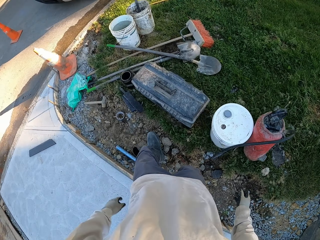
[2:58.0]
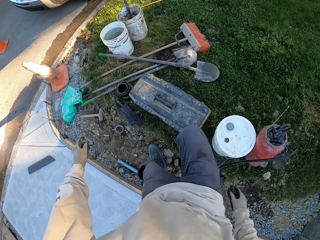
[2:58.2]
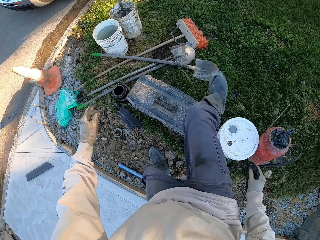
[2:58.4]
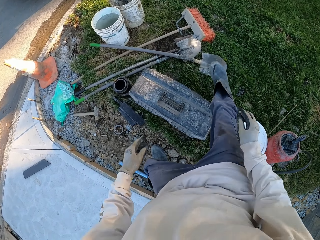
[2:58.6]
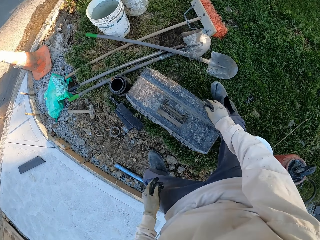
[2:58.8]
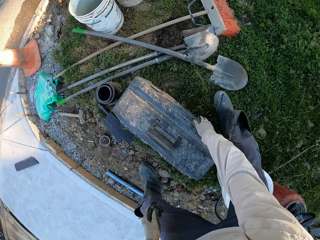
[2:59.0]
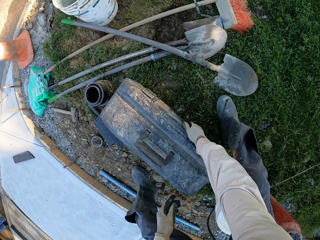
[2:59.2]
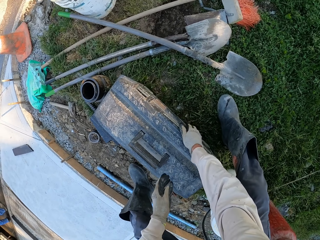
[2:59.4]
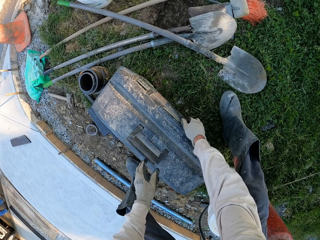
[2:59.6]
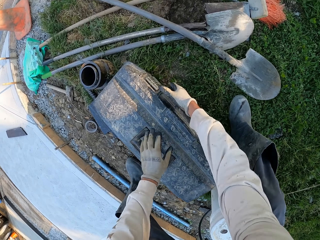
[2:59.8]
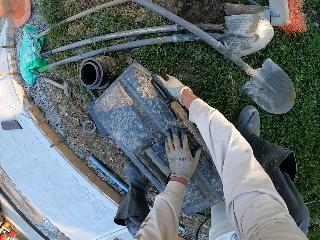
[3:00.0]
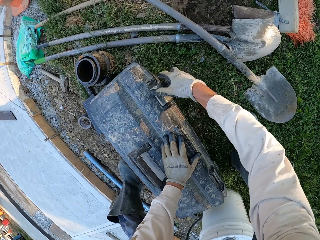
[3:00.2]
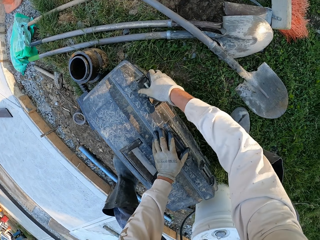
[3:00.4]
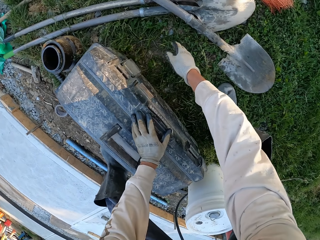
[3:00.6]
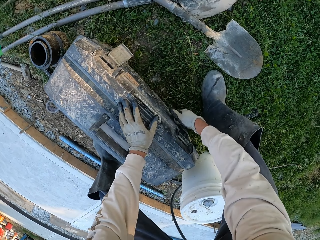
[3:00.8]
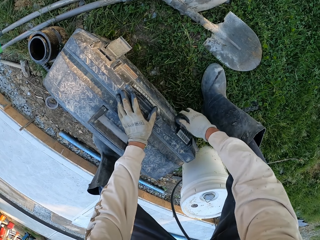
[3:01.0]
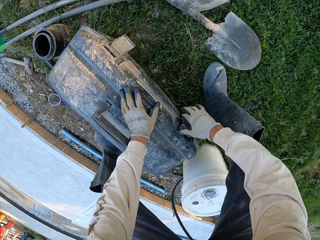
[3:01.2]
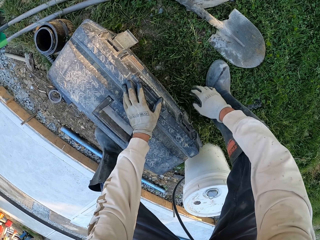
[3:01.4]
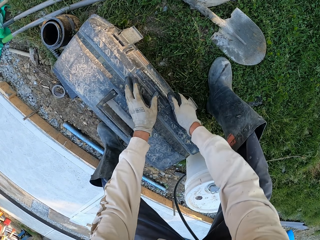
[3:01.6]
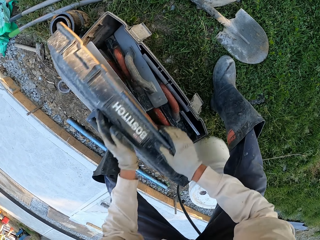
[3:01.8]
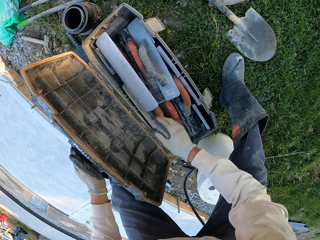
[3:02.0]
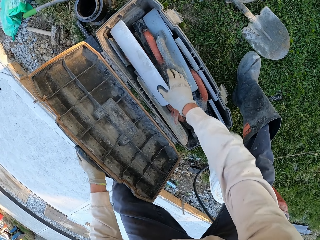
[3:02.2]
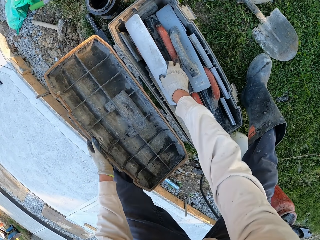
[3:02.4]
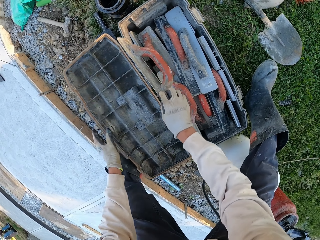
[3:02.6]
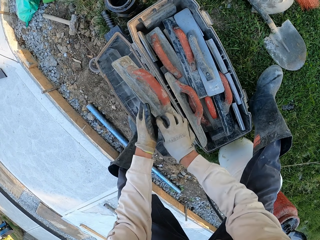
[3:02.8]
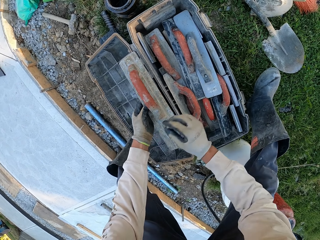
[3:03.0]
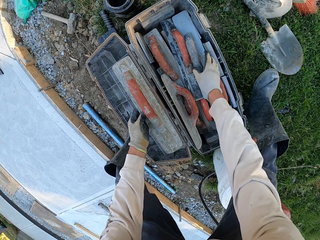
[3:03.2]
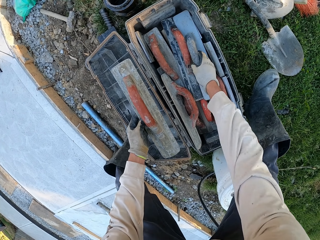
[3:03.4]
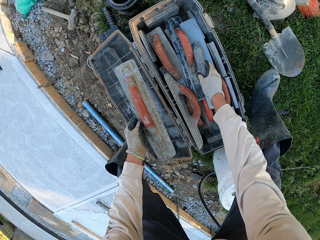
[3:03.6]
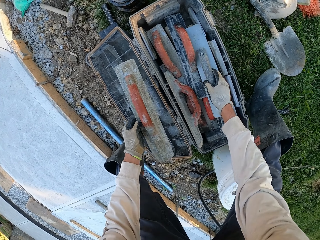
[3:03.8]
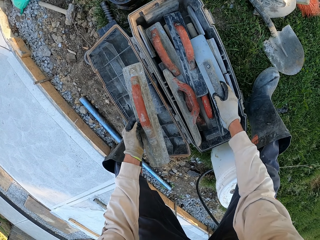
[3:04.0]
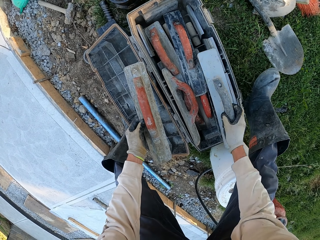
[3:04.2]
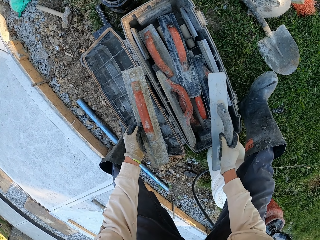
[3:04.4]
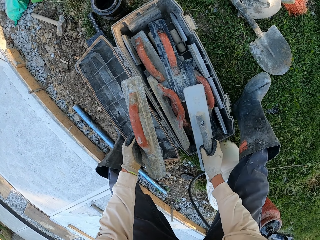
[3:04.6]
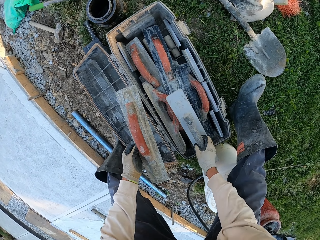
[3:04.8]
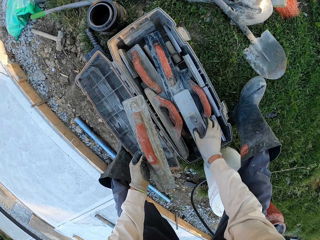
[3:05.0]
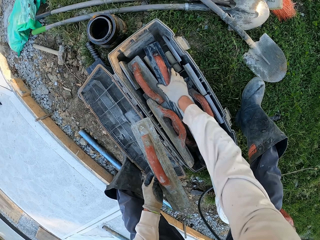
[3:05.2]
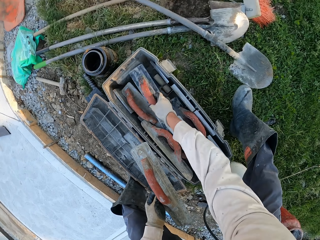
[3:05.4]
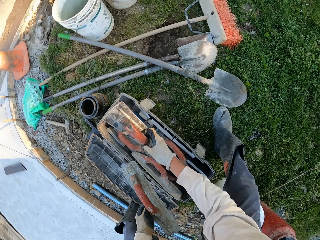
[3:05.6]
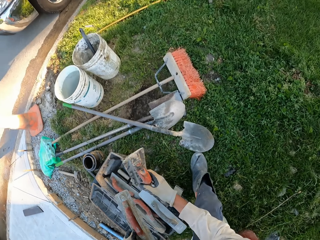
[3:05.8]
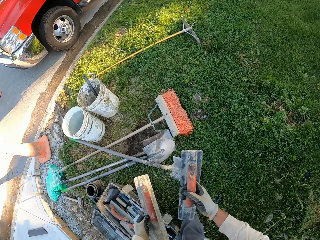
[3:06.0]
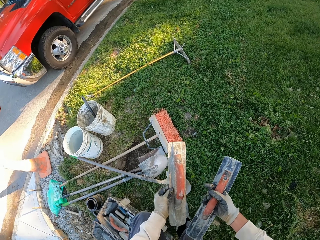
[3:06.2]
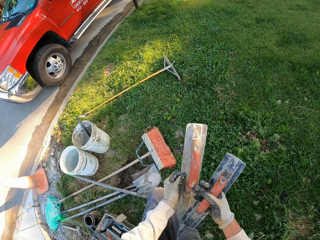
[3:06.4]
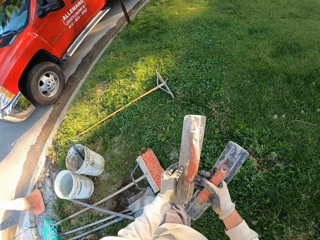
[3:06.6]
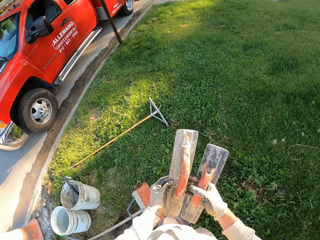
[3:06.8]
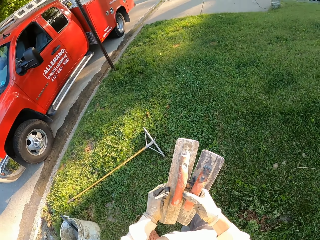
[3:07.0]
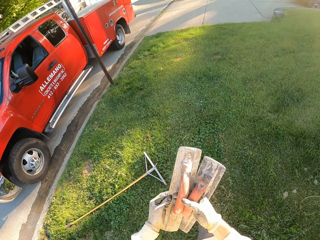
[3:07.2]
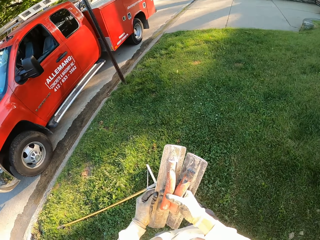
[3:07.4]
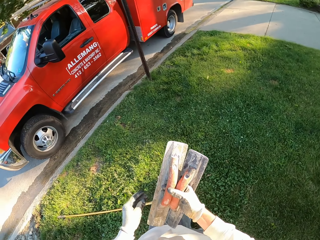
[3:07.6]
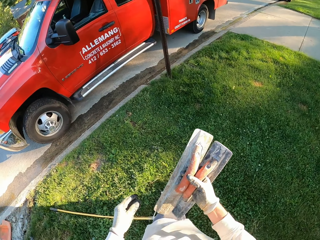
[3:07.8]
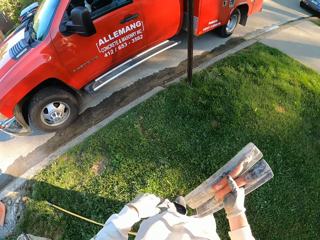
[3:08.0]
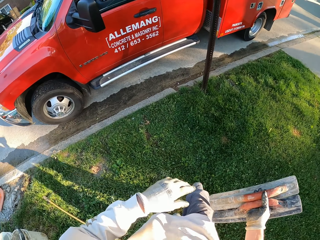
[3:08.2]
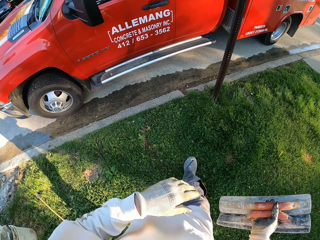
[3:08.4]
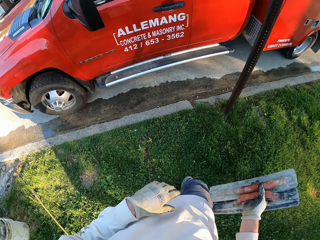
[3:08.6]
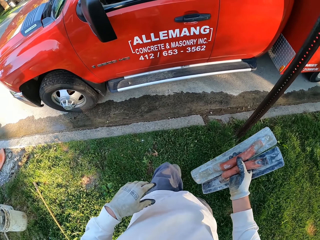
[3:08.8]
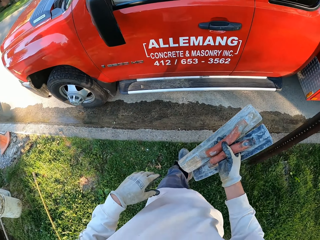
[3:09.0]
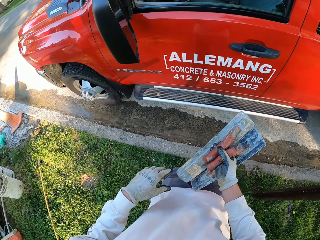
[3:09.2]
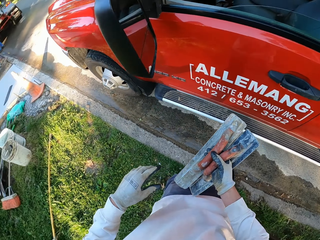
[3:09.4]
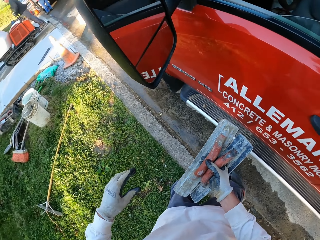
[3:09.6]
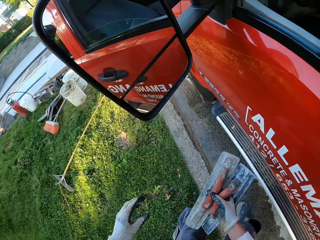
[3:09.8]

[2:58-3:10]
The camera wearer opens the tool box. They hold the masonry trowel. They pick up the midget trowel. They put the midget trowel in the tool box. They pick up the midget trowel. They walk and hold the midget trowel.

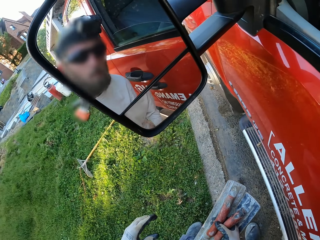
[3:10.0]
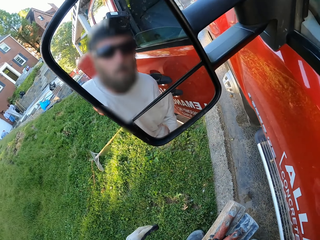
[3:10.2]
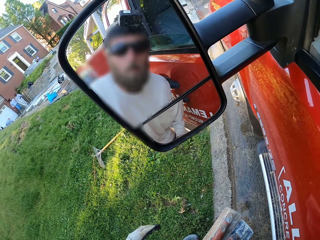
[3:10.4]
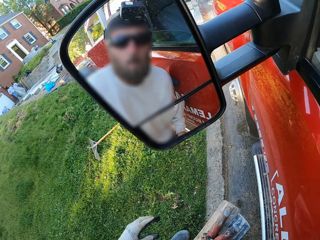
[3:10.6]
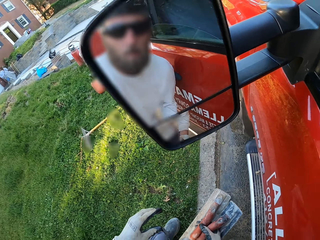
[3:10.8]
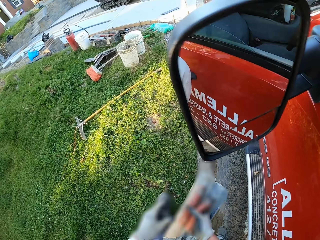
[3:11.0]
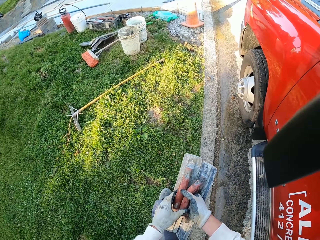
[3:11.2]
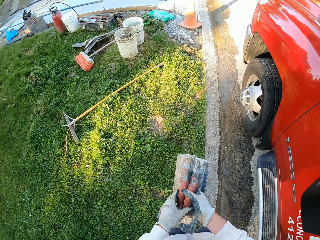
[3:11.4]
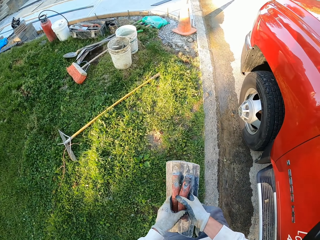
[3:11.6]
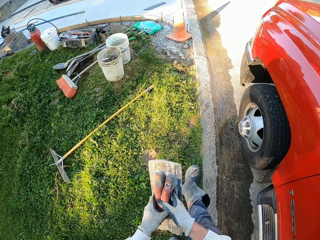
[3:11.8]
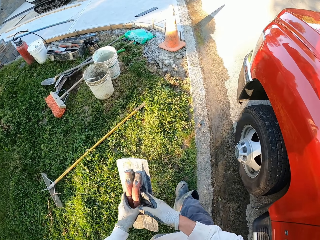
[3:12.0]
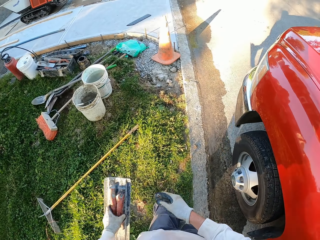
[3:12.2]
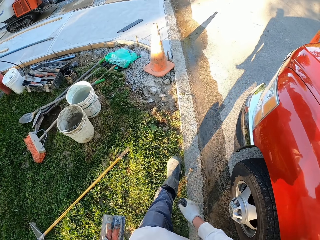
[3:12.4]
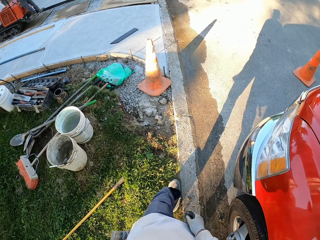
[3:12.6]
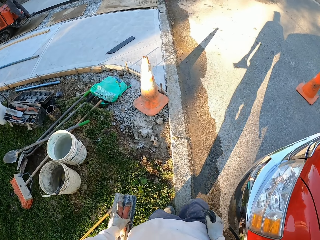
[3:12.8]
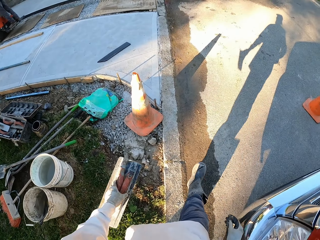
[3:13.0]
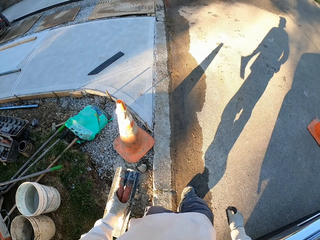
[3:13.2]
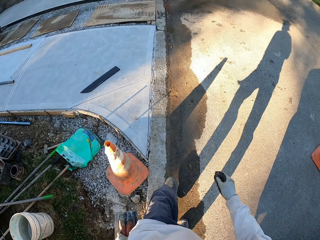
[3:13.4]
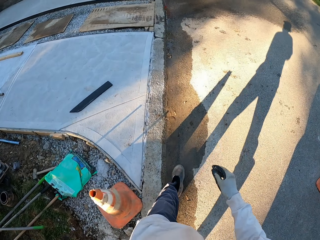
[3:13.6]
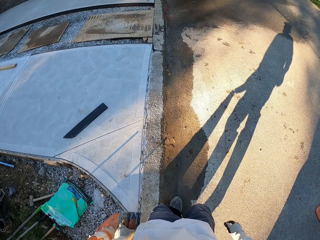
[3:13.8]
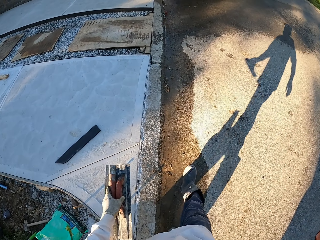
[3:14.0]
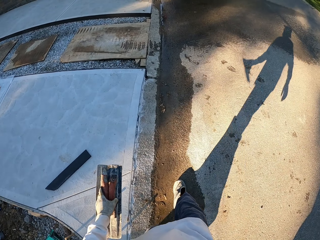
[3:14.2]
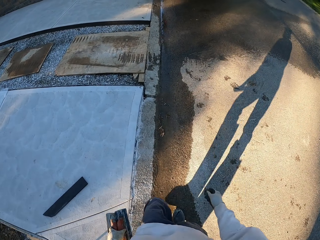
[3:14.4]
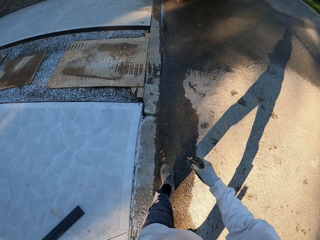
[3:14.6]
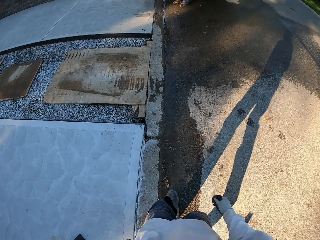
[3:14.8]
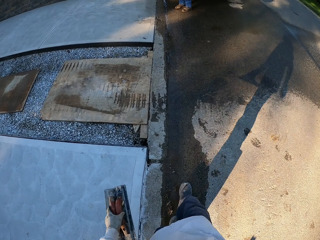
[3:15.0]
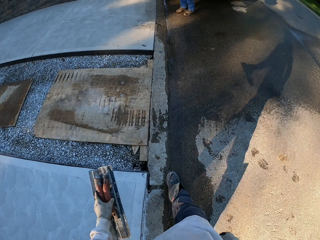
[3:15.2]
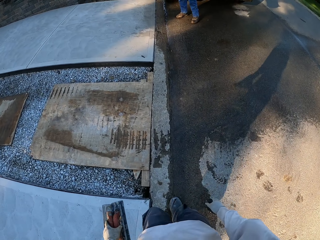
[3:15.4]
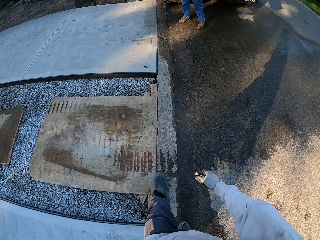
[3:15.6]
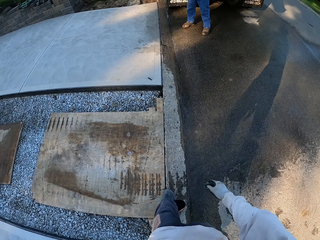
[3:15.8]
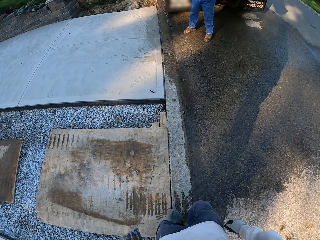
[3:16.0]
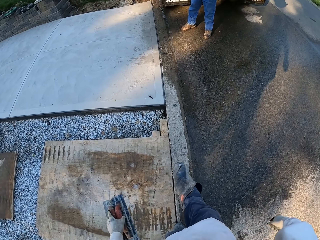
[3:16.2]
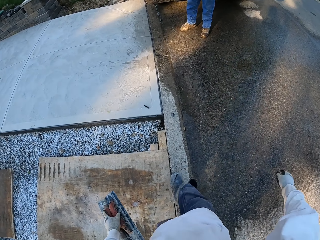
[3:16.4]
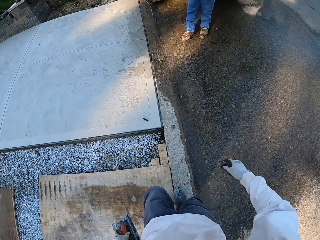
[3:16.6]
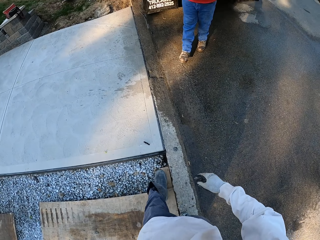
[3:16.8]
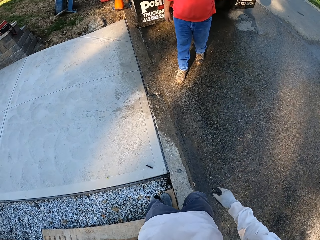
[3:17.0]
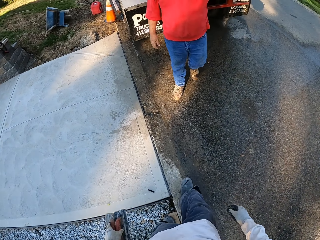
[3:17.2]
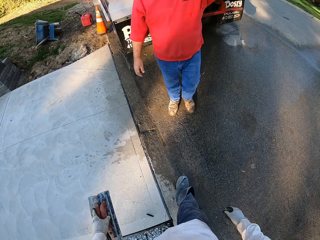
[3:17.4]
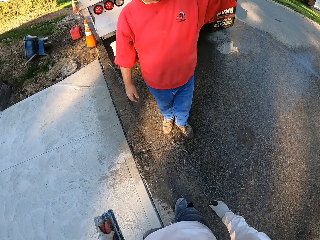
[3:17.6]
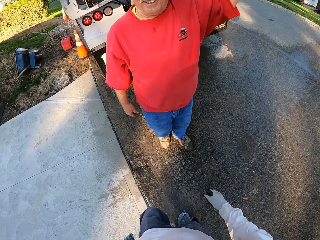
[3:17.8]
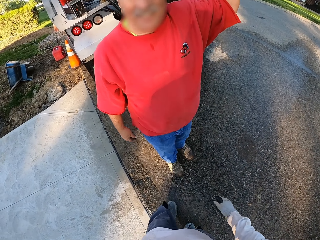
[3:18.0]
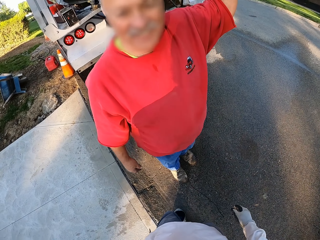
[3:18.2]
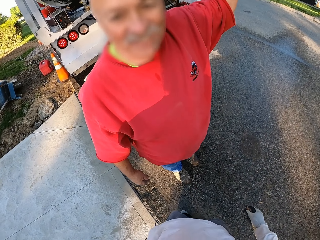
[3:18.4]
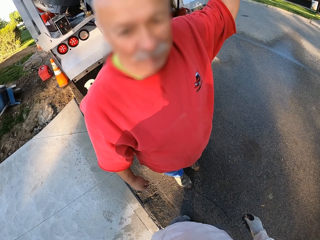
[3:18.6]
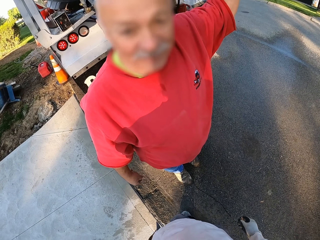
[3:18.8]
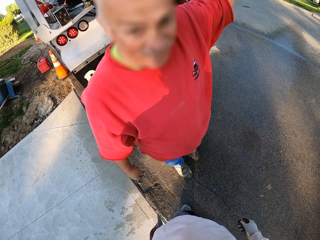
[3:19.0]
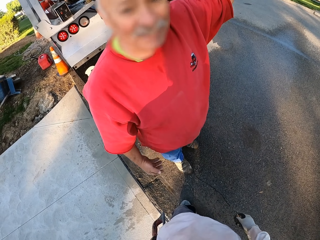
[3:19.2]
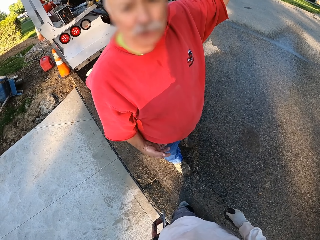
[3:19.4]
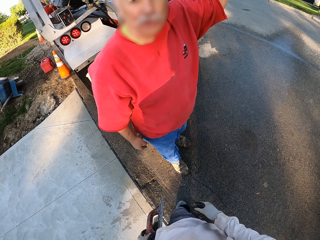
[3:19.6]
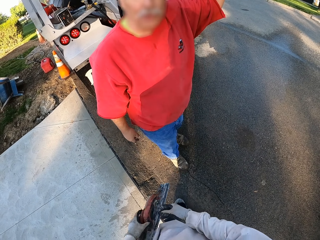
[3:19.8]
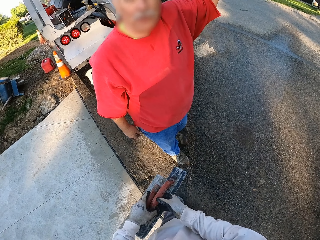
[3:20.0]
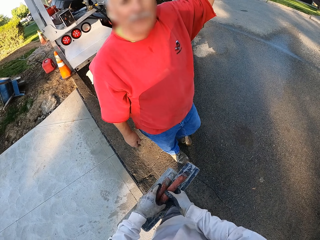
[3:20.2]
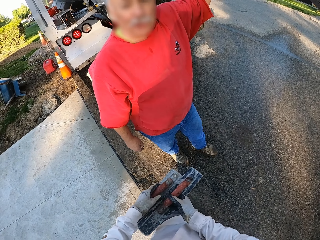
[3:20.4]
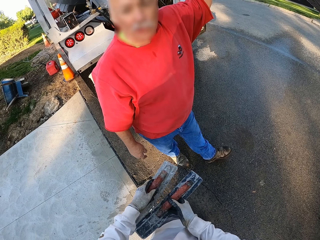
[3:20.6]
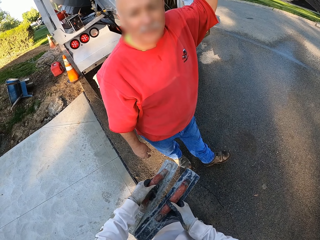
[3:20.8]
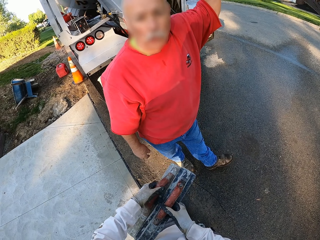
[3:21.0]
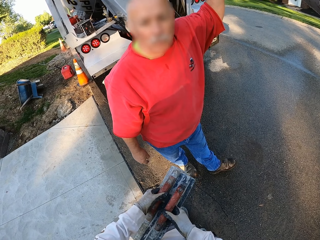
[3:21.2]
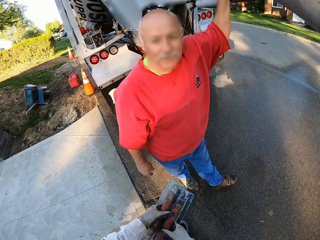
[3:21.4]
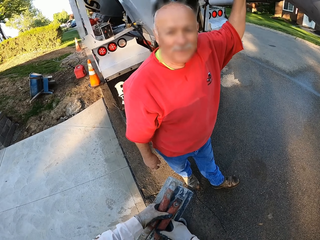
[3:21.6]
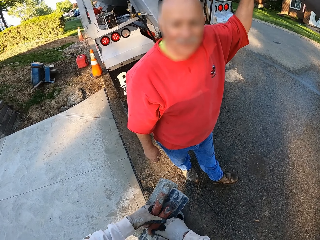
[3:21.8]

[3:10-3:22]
The camera wearer looks at the side mirror. They hold the masonry trowel. They walk toward the concrete truck. They talk to a man. The man nods his head. The man talks to the camera wearer. The camera wearer holds the masonry trowel.
